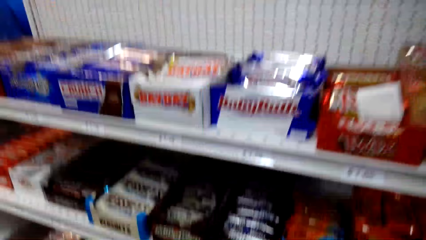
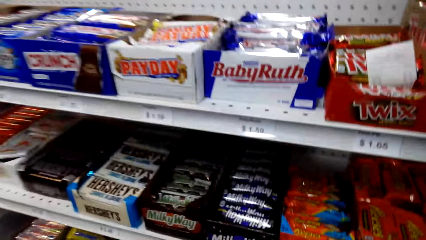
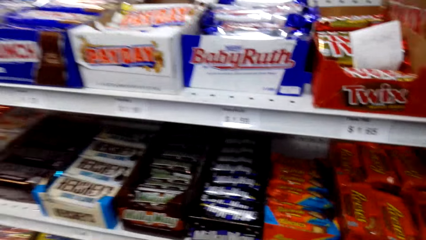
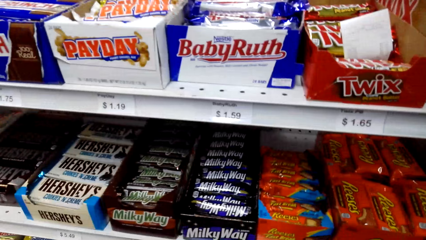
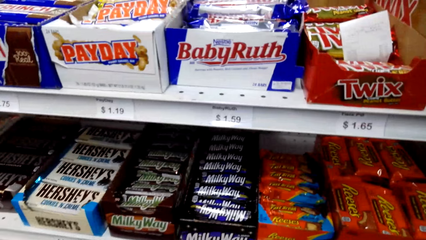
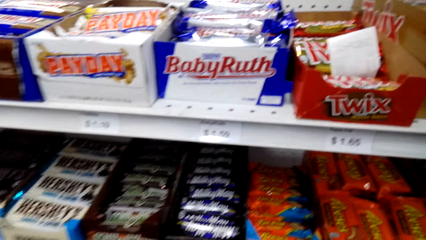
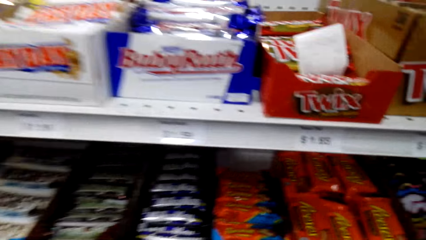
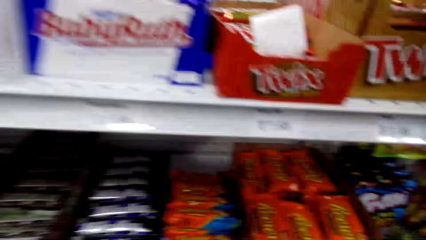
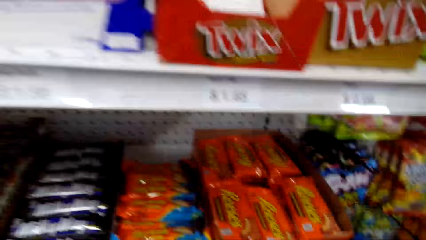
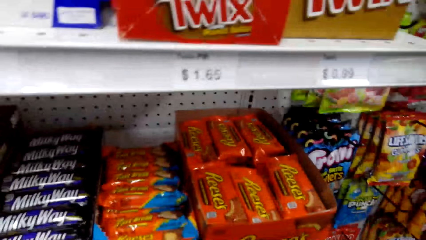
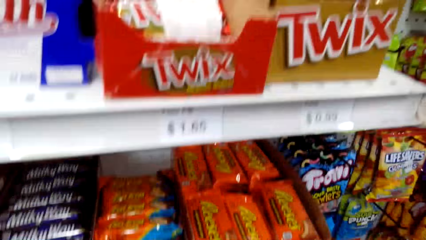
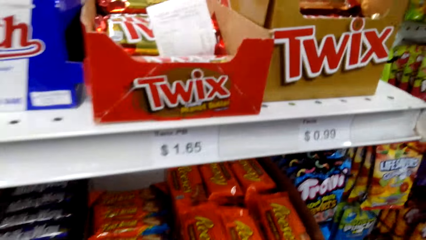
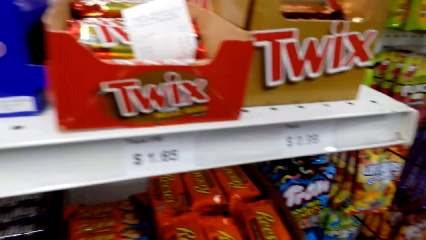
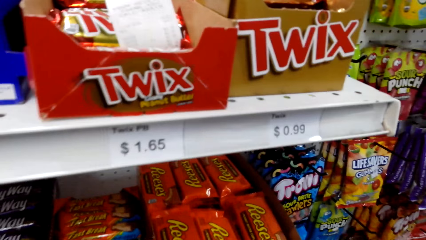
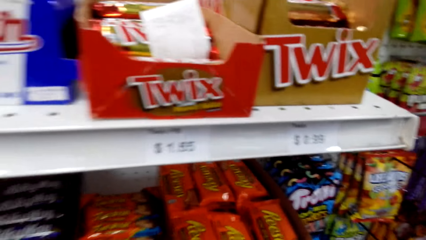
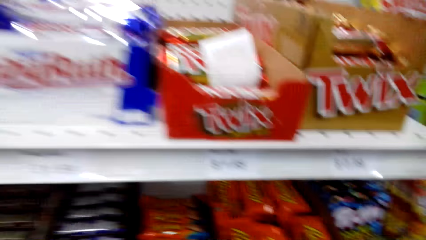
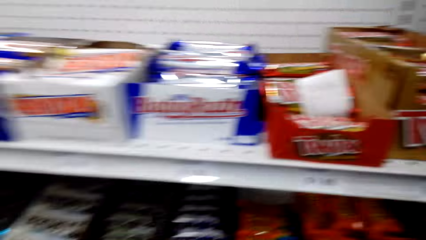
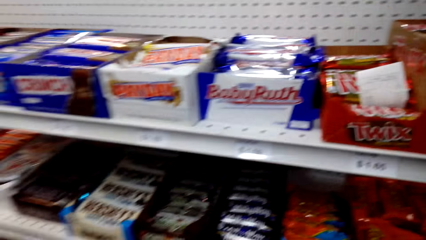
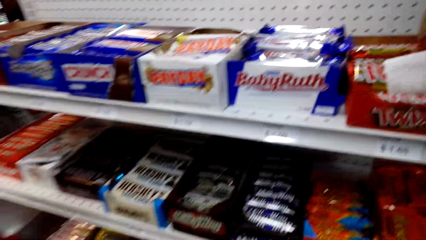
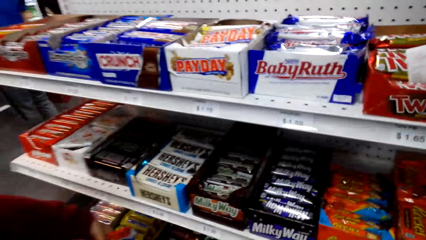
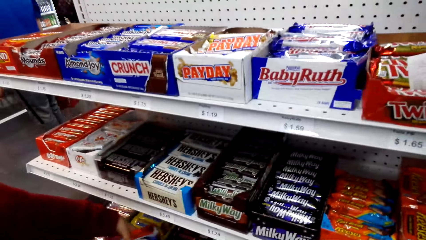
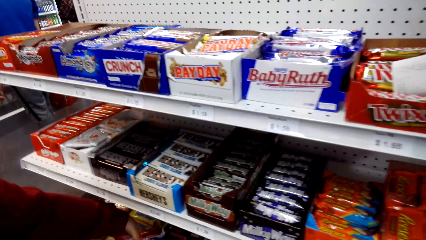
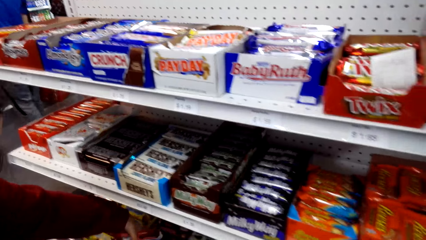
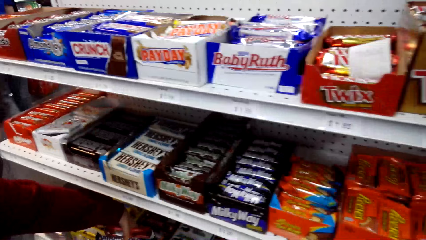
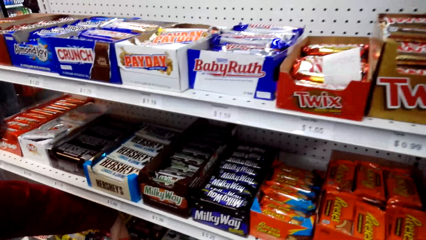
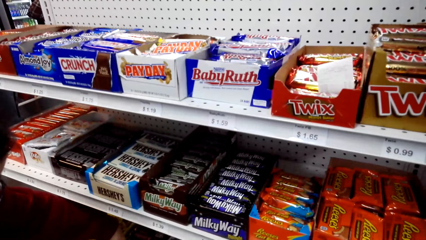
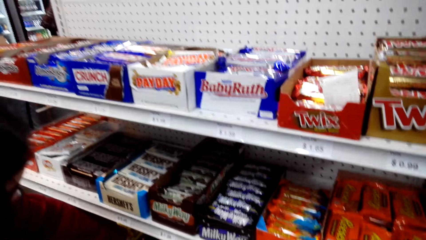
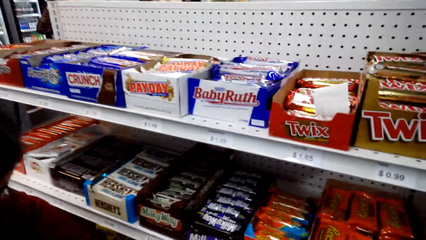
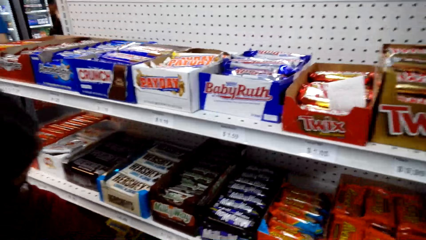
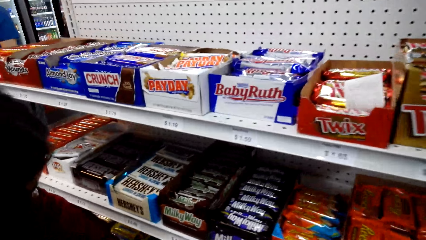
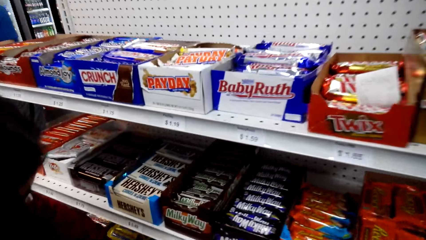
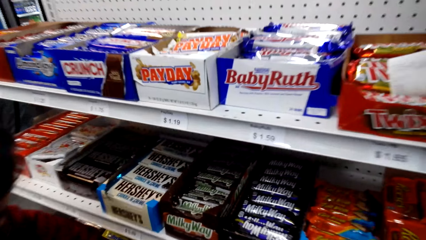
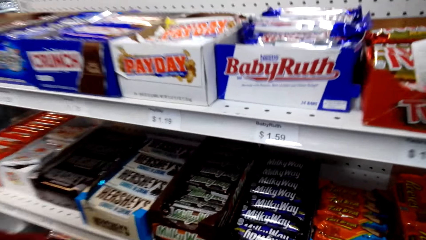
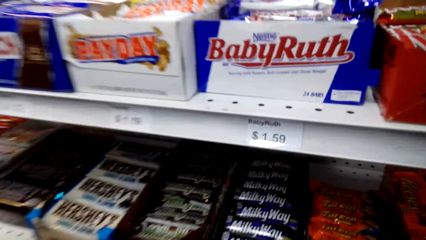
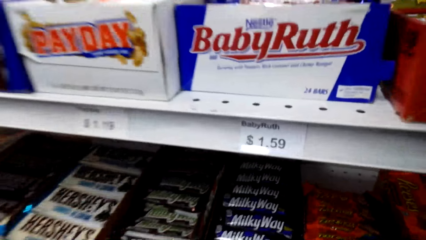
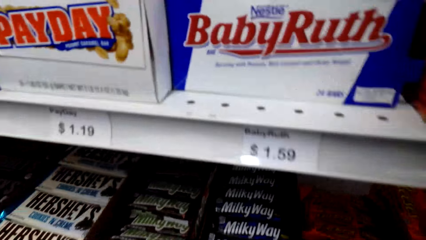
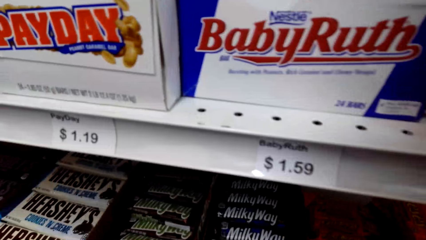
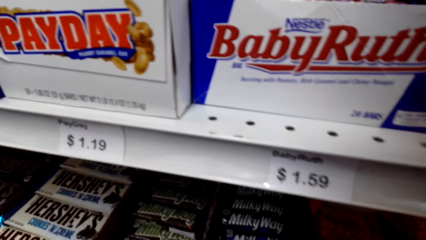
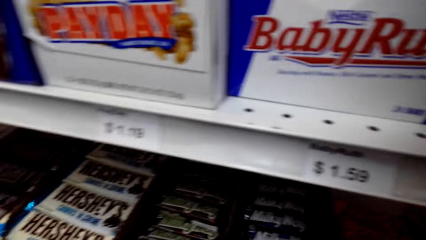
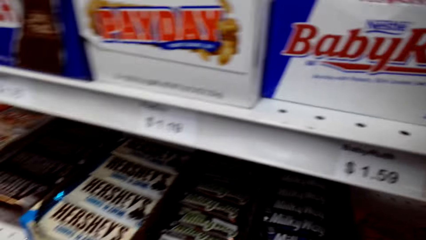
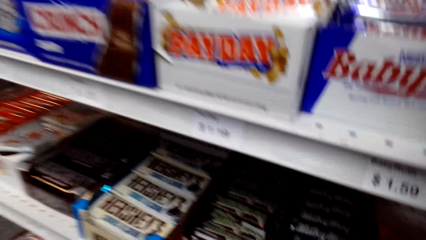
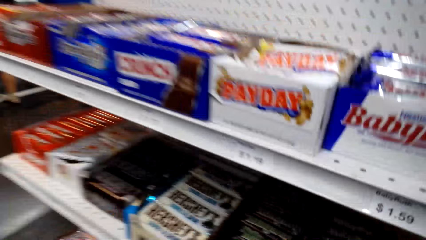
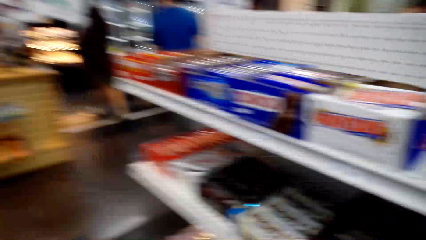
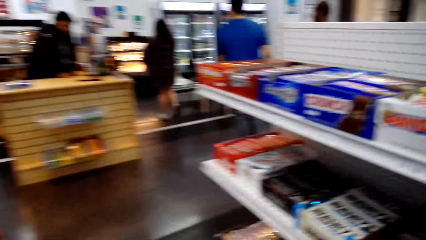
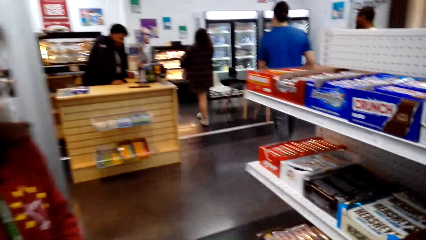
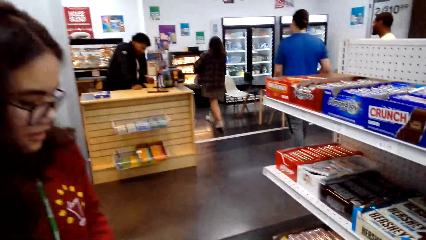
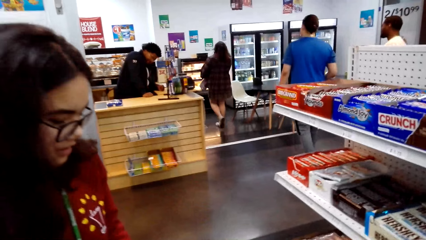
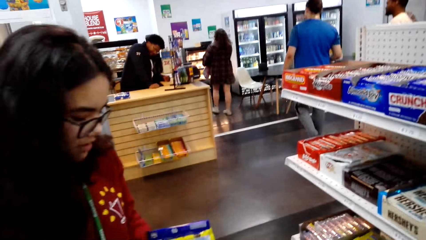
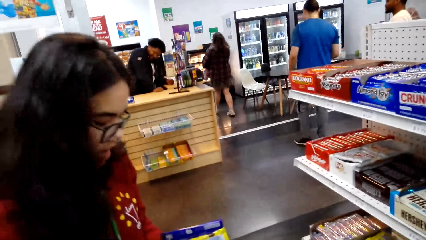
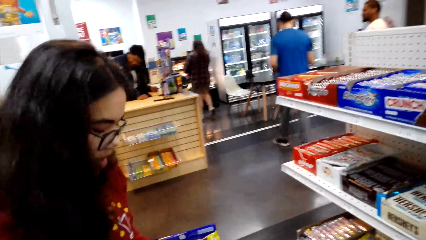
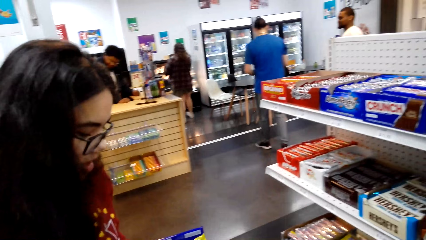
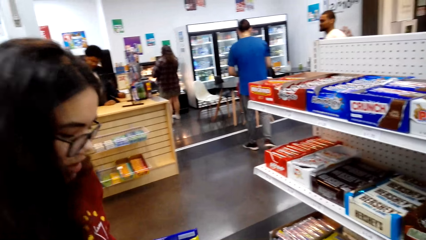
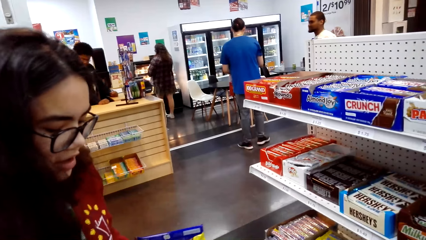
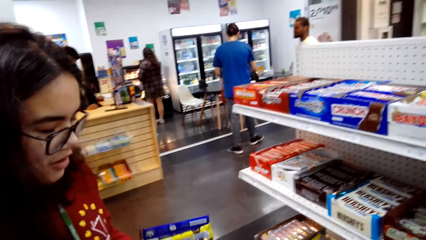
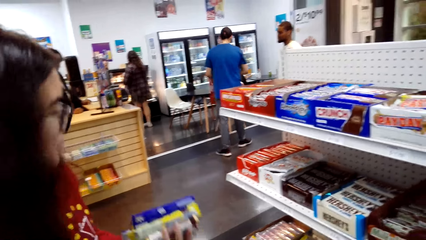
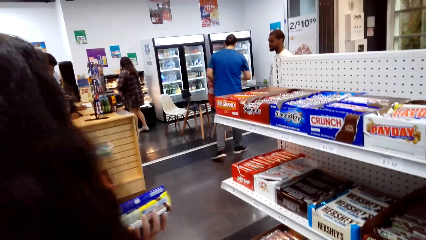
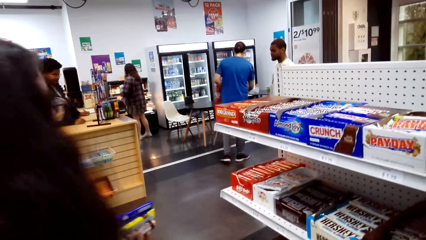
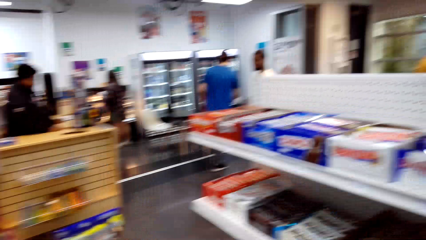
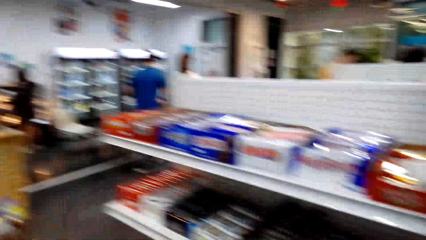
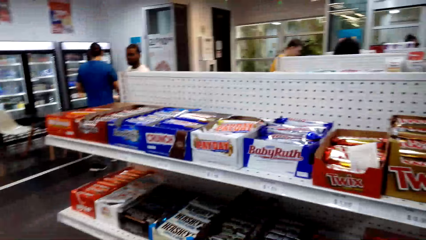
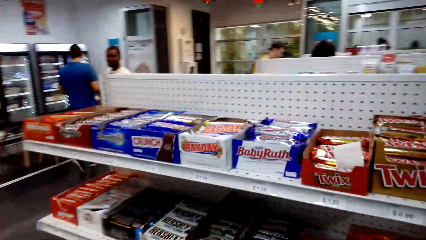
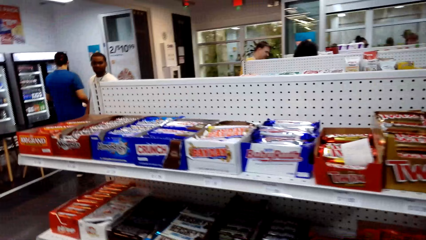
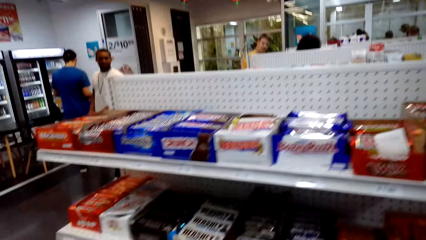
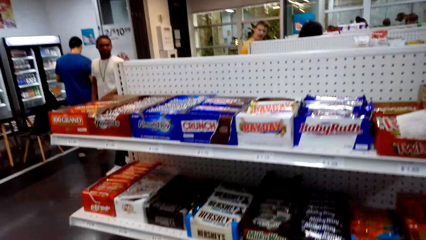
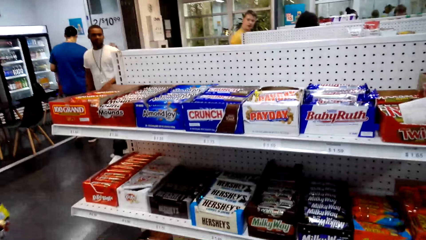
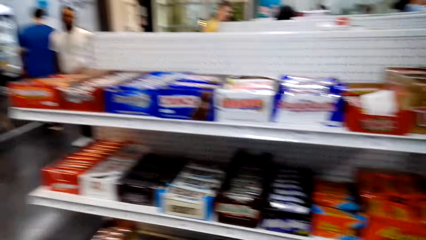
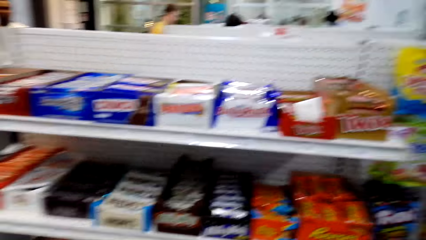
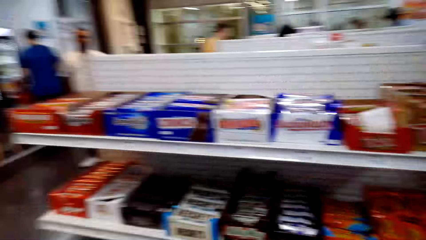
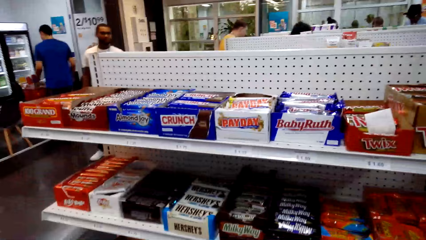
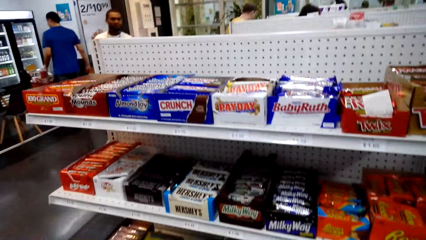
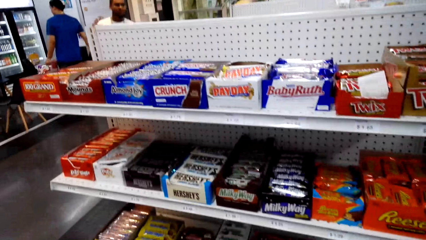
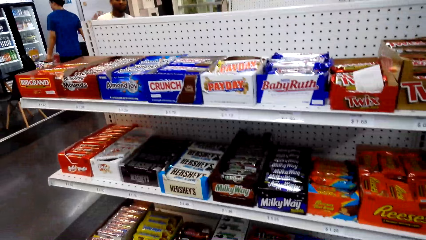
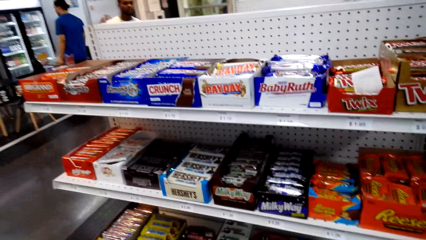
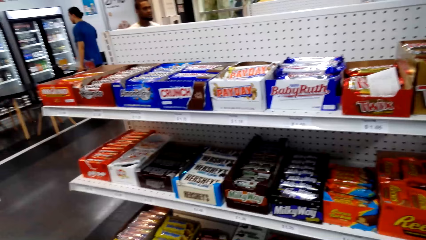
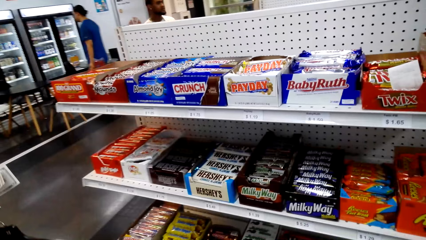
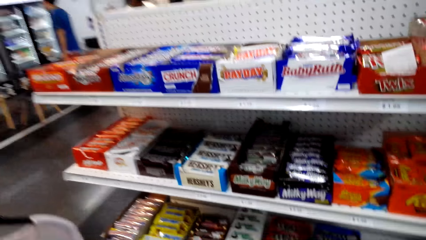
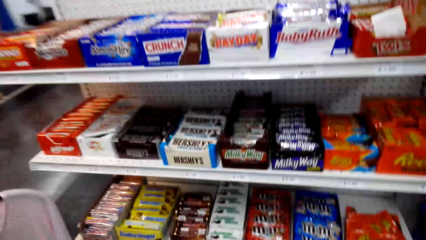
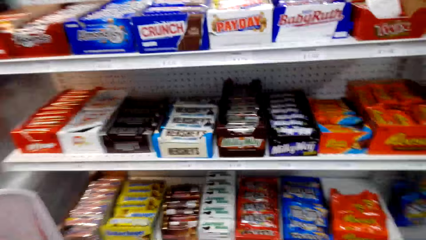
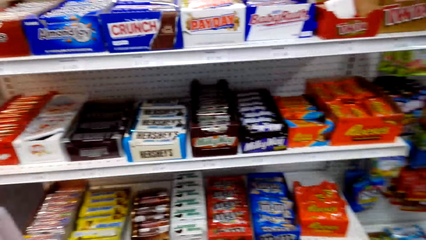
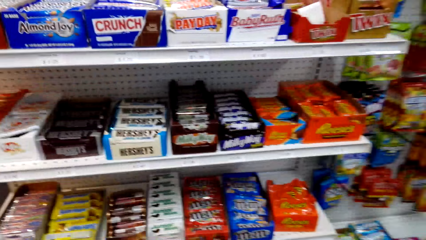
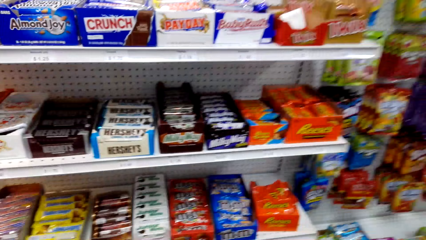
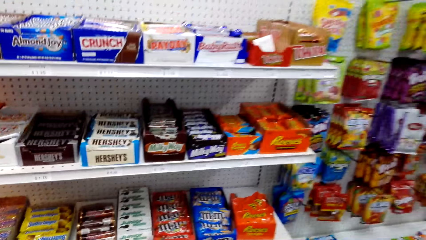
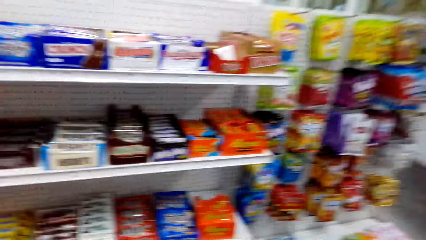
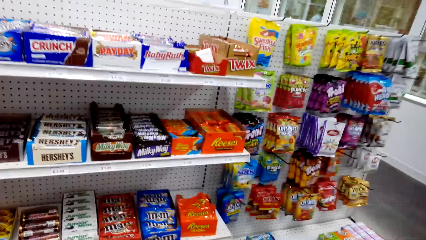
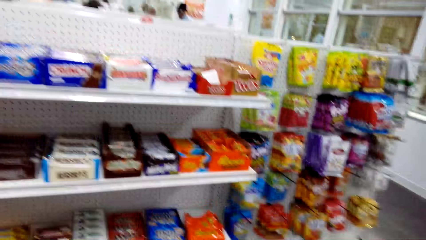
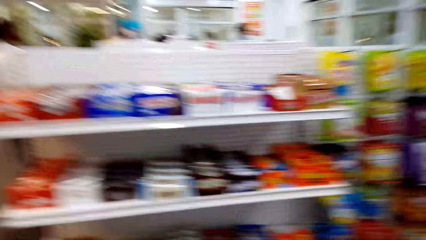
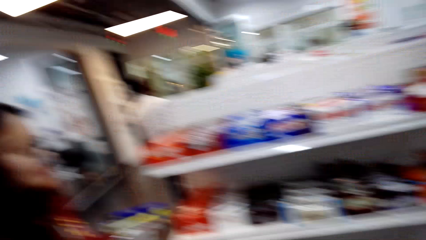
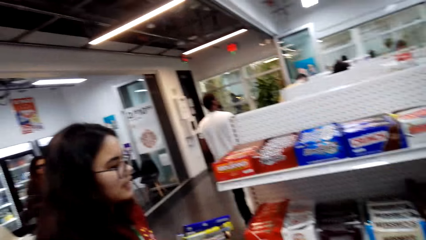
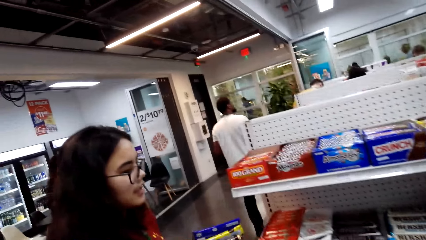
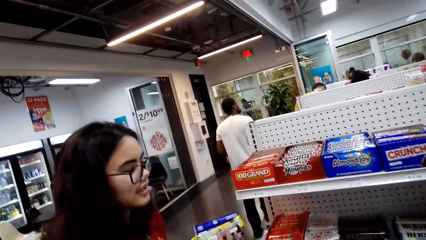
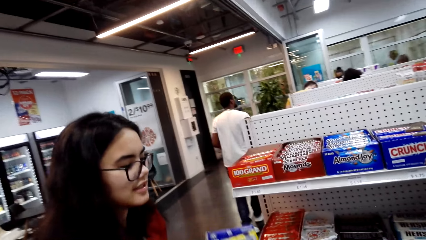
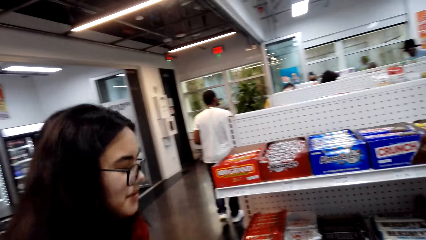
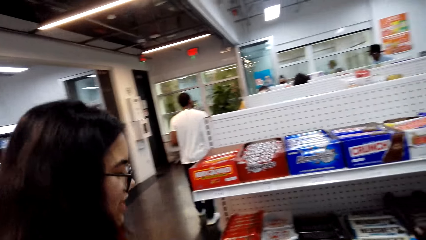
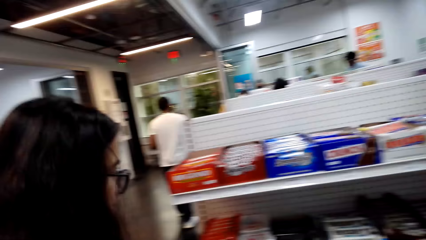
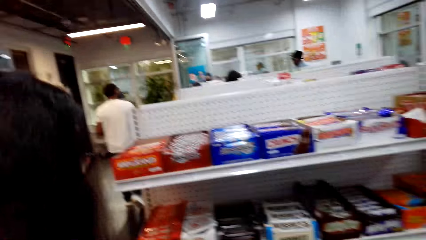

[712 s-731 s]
The camera wearer talks while taking candies from the shelf. They walk around. A person talks taking candies.
